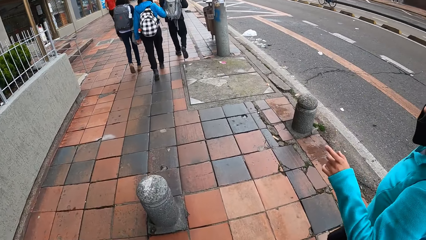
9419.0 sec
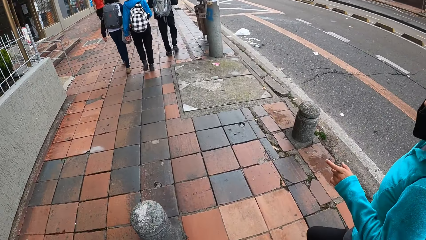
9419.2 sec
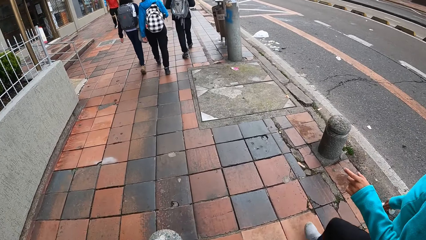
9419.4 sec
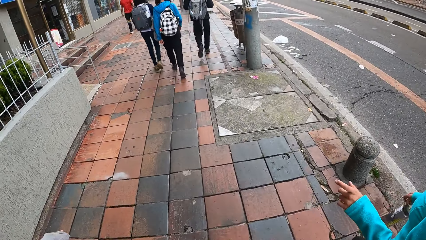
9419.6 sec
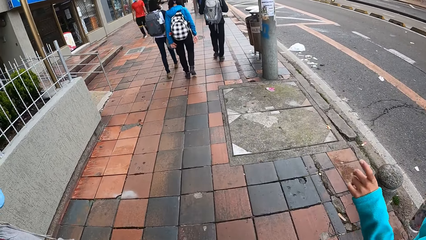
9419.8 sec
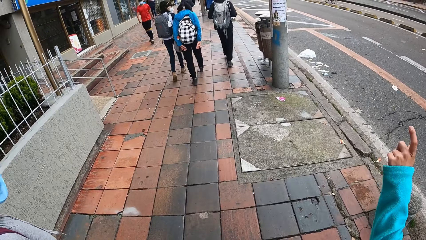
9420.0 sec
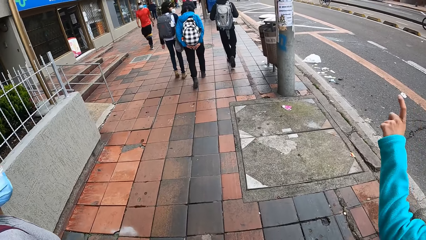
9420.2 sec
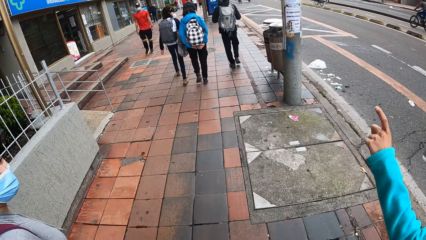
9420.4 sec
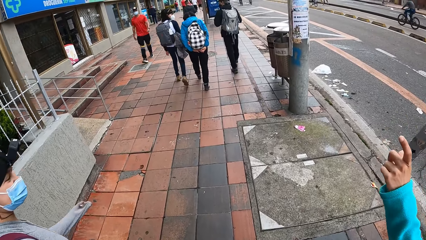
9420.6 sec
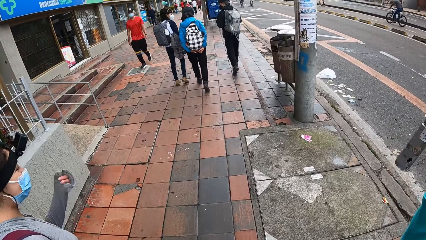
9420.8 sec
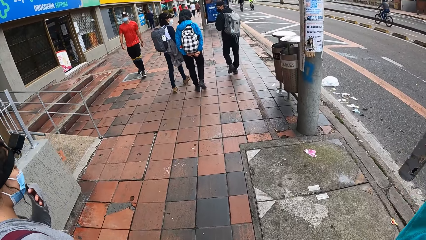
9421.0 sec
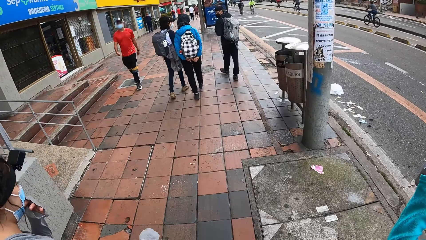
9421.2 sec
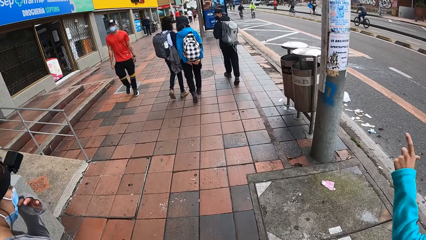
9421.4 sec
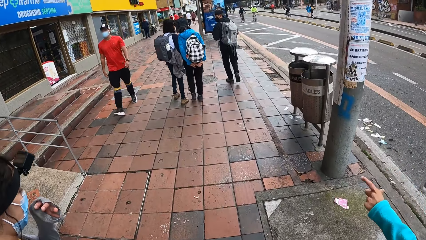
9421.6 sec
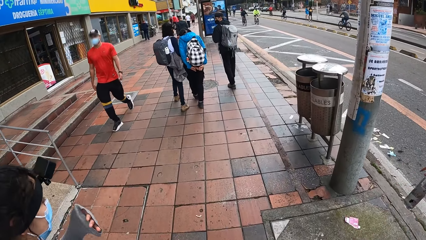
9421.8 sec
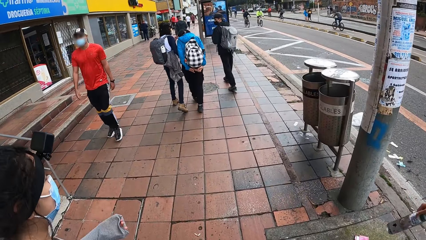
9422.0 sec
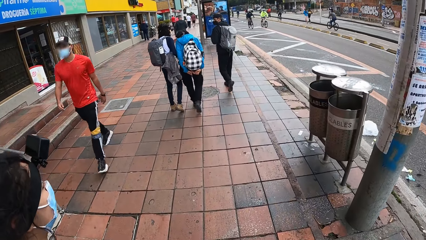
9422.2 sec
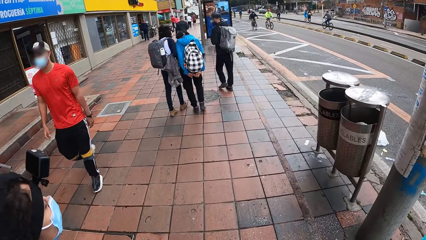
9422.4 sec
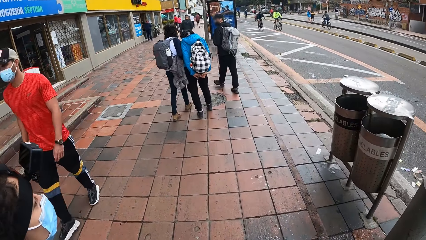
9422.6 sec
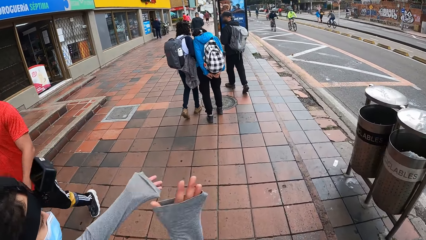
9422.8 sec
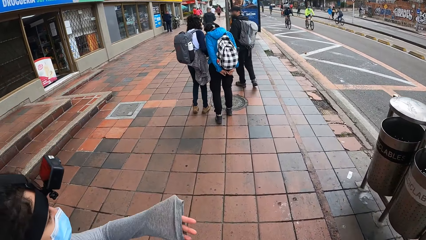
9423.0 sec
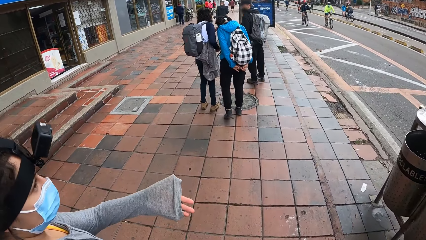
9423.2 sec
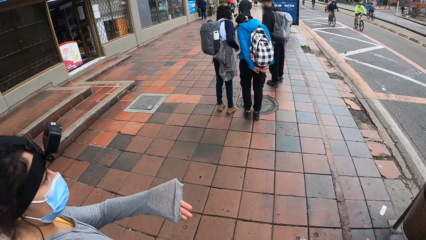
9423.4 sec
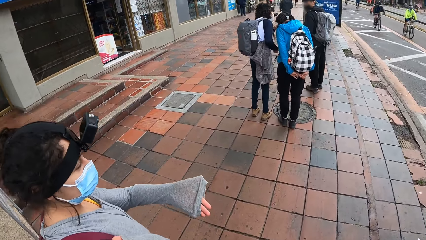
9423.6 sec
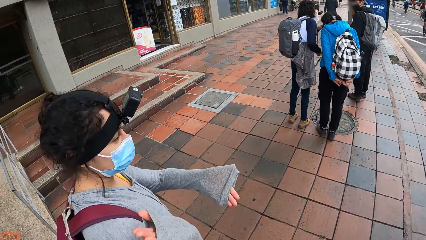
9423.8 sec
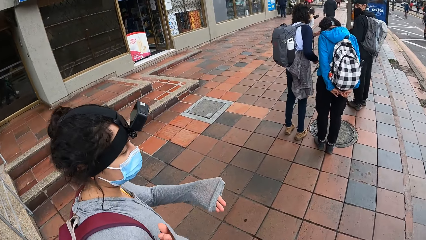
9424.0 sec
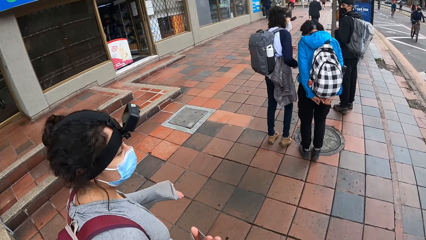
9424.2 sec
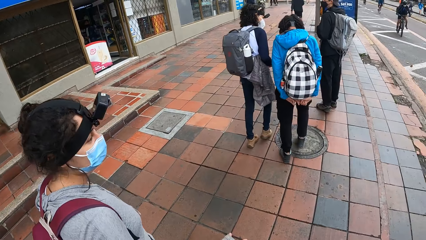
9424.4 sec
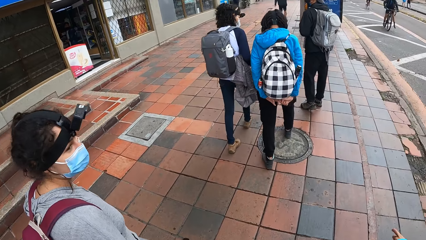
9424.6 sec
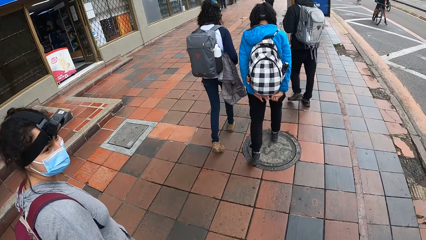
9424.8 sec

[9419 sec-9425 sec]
A woman interacts with the camera wearer.

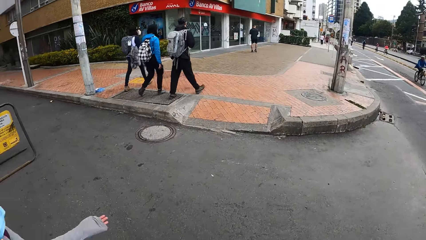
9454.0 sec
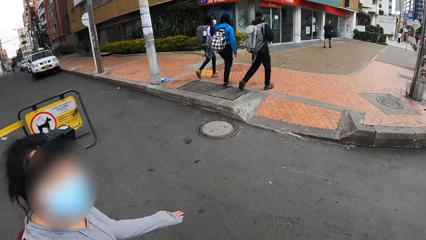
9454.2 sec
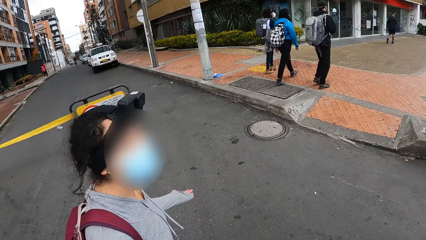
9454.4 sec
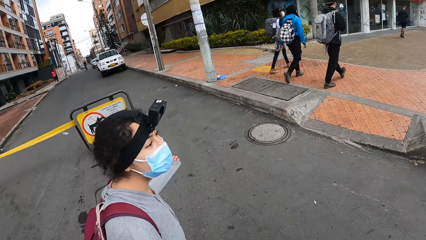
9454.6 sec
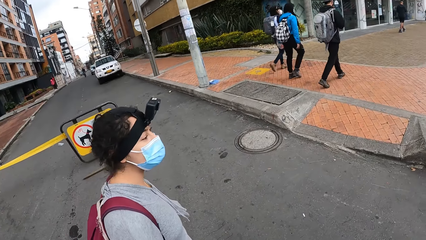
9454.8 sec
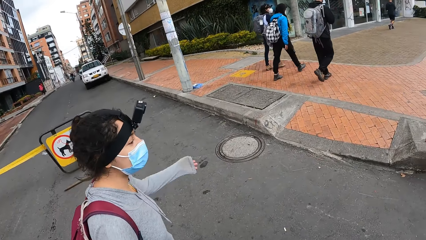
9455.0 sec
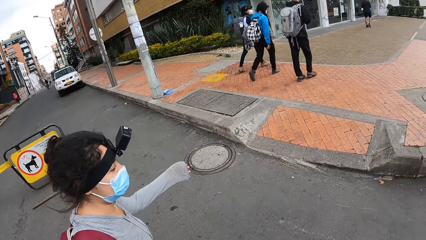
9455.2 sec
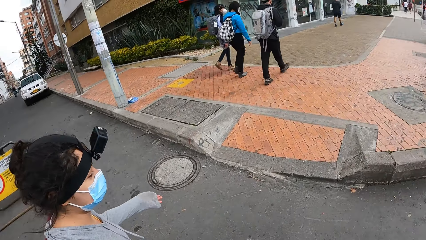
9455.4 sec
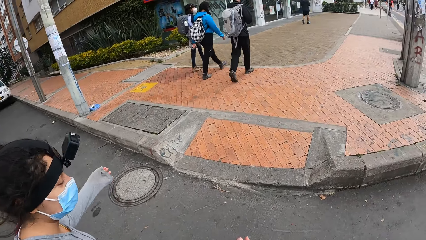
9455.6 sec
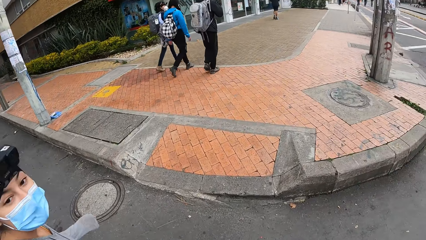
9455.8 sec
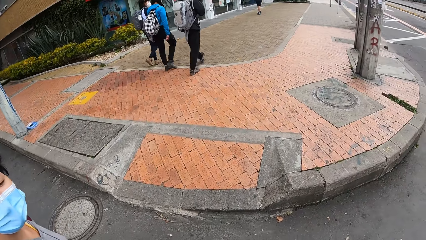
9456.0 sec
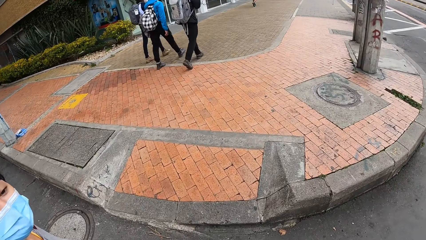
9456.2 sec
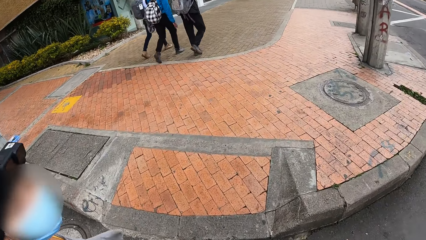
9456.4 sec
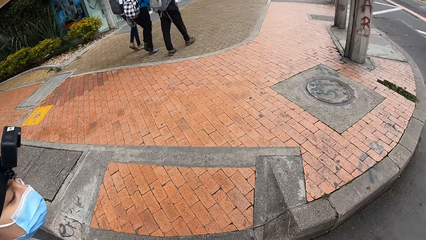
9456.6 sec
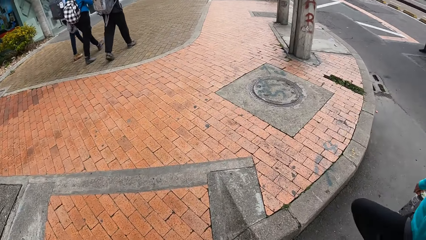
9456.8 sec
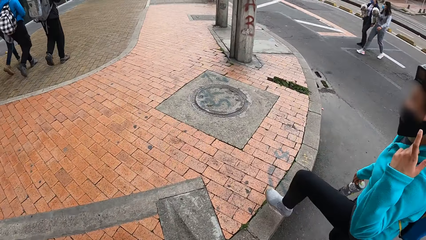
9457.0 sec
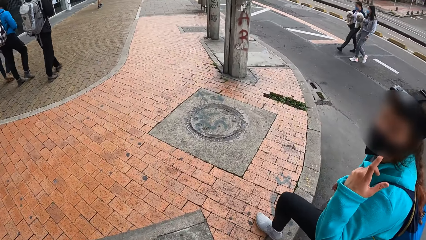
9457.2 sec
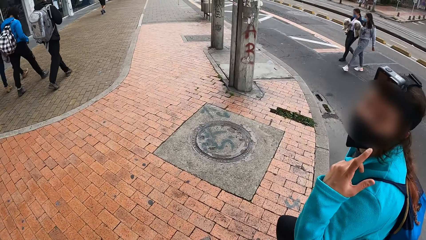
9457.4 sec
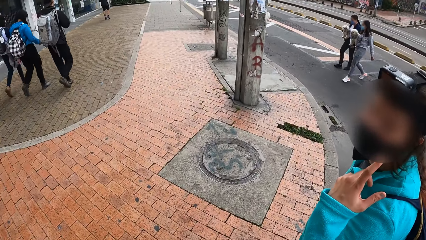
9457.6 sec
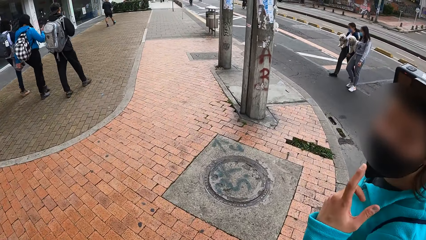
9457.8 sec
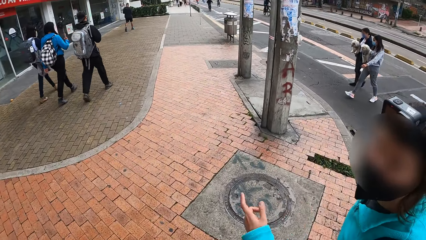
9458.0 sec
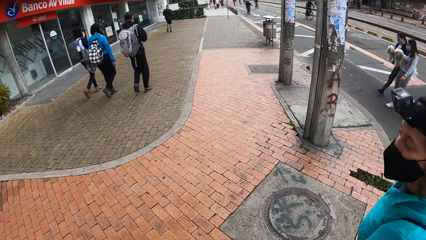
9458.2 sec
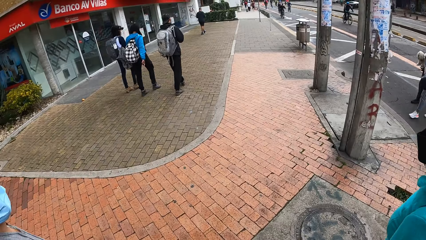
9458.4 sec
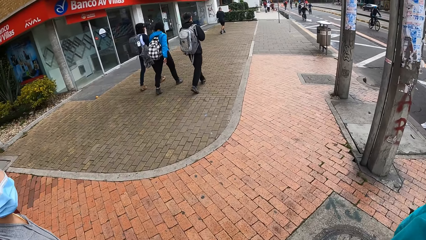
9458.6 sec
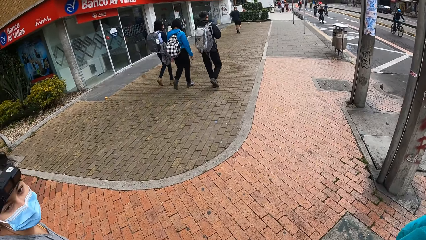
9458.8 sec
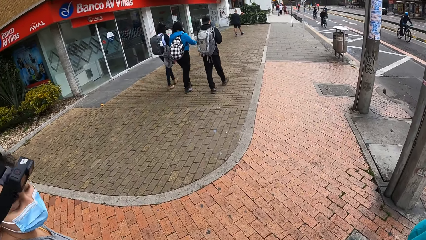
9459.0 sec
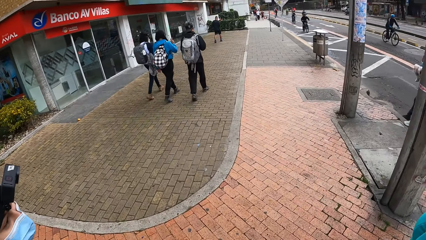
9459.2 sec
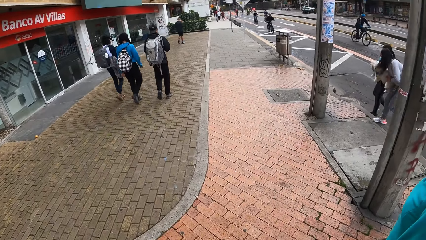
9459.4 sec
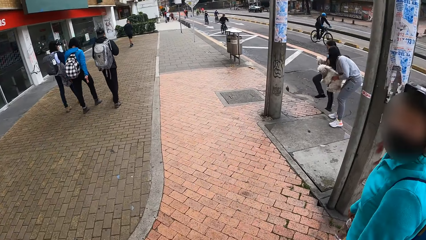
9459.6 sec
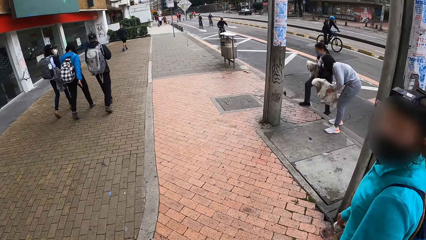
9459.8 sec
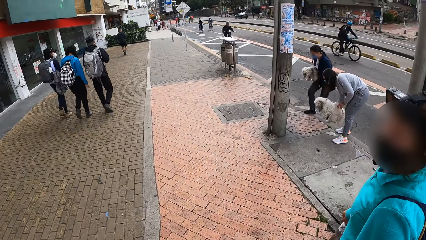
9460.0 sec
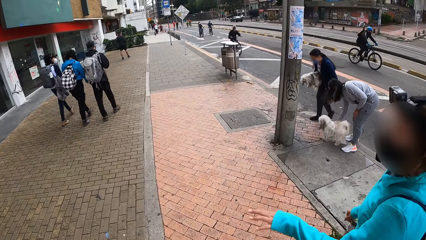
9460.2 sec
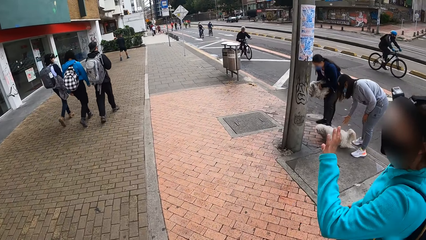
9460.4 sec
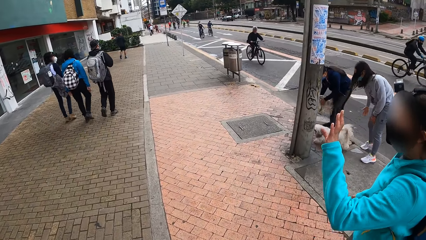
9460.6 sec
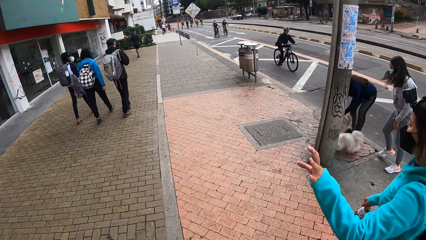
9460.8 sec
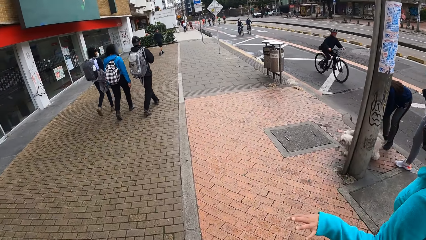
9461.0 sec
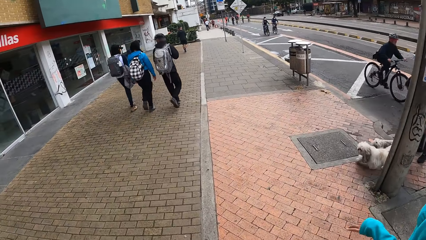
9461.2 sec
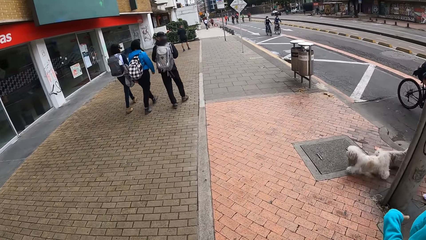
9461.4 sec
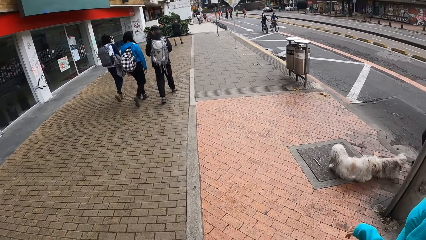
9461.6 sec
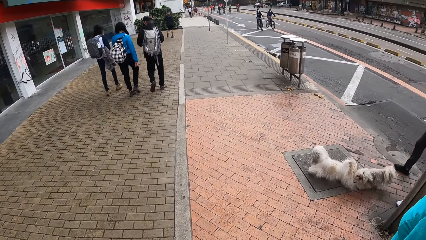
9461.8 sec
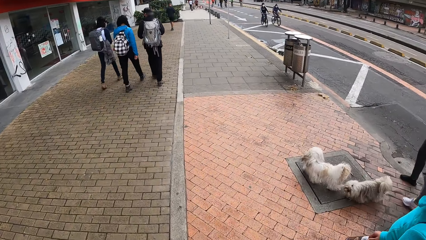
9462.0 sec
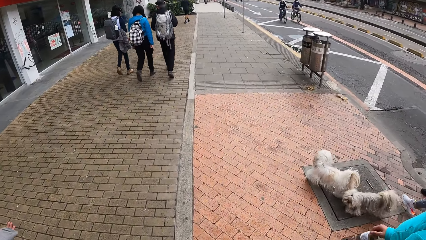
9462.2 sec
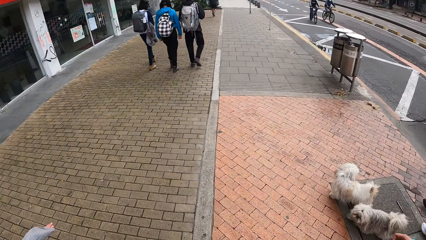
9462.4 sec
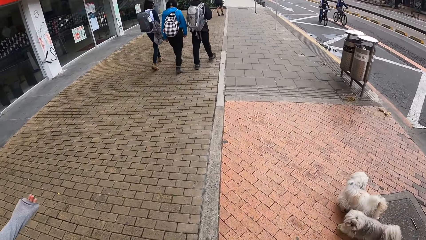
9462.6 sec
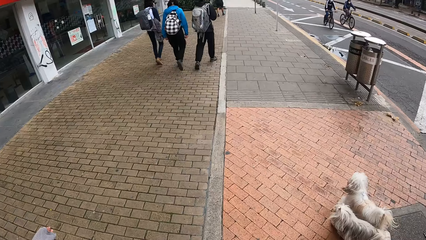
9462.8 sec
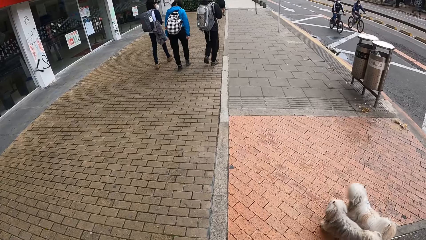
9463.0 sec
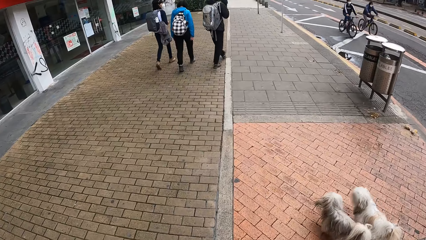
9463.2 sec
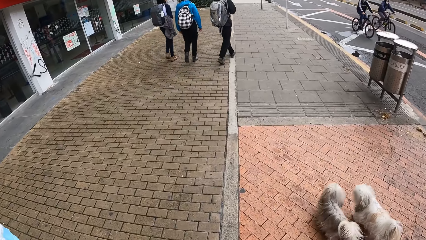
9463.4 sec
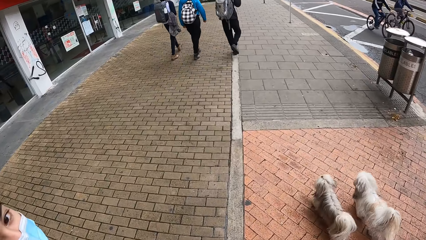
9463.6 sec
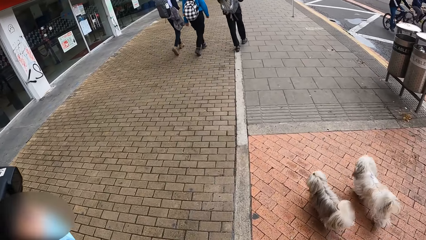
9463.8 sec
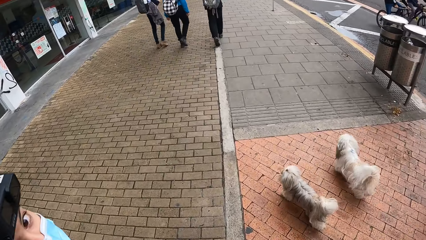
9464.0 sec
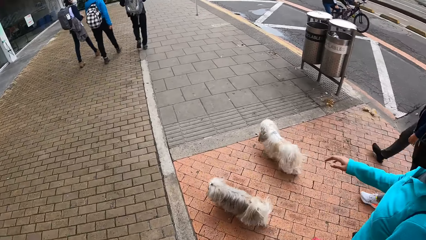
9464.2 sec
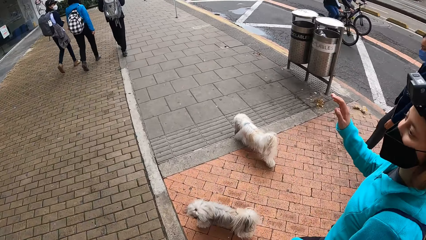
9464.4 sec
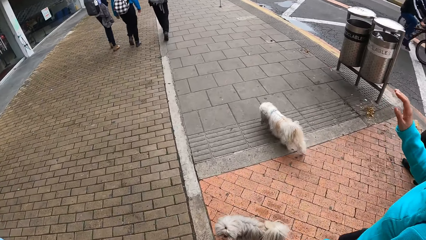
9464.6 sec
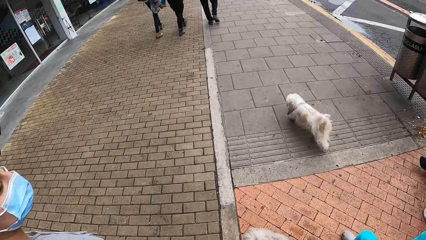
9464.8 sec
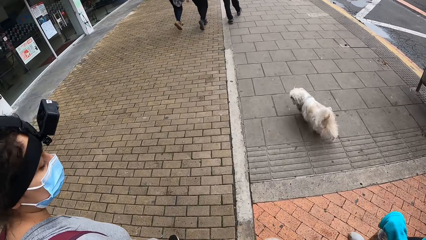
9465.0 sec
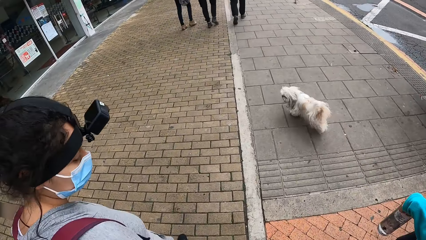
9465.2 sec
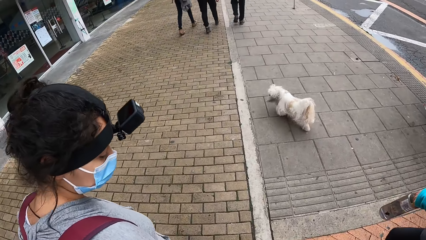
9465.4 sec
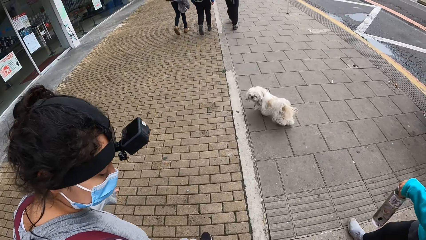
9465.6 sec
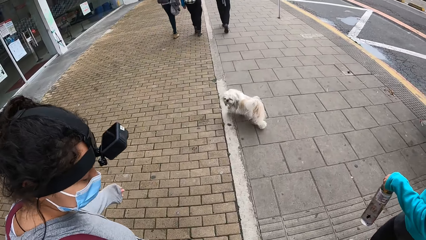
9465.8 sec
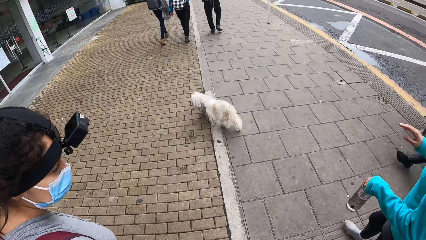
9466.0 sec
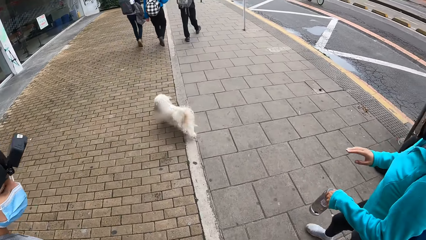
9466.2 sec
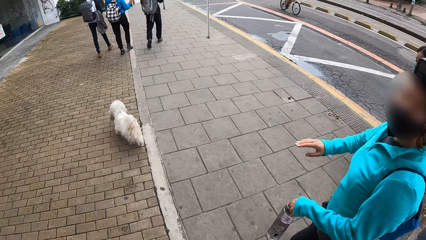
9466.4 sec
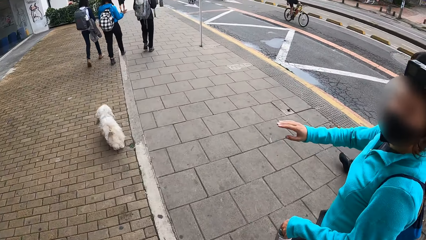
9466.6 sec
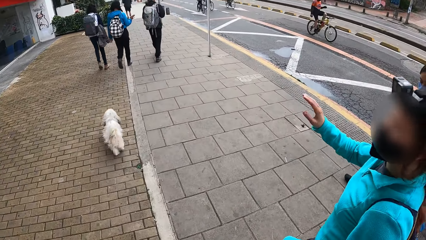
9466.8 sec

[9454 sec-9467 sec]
A woman interacts with the camera wearer. Another woman interacts with the camera wearer. A woman holds a water bottle in her left hand.
